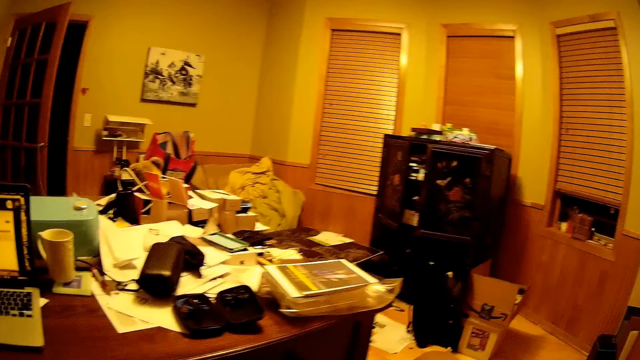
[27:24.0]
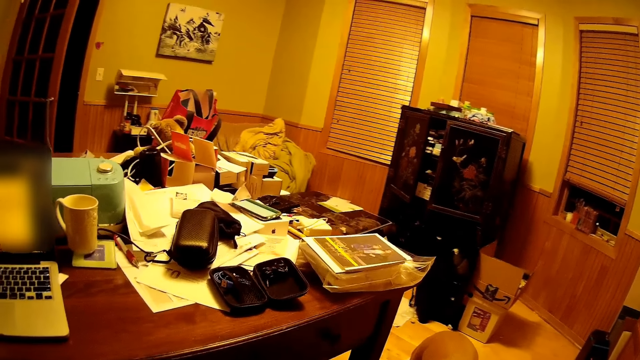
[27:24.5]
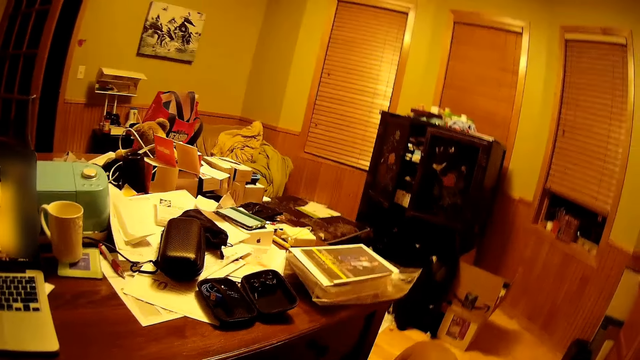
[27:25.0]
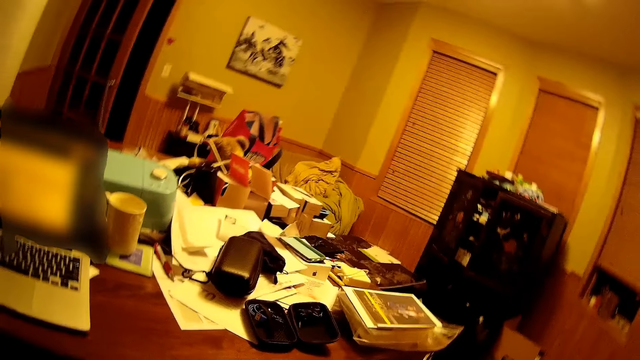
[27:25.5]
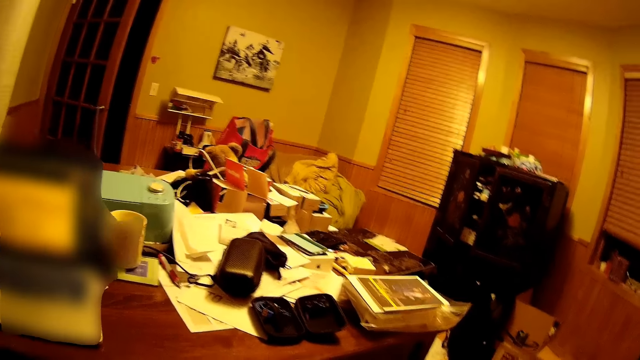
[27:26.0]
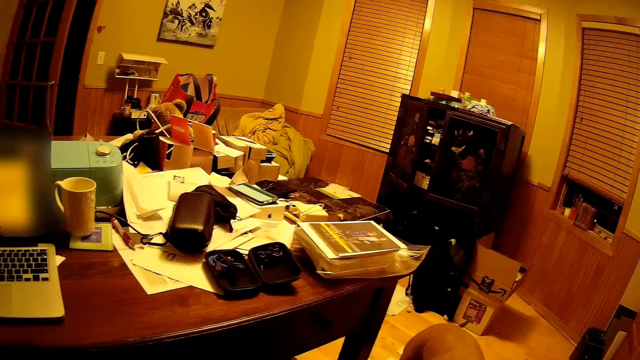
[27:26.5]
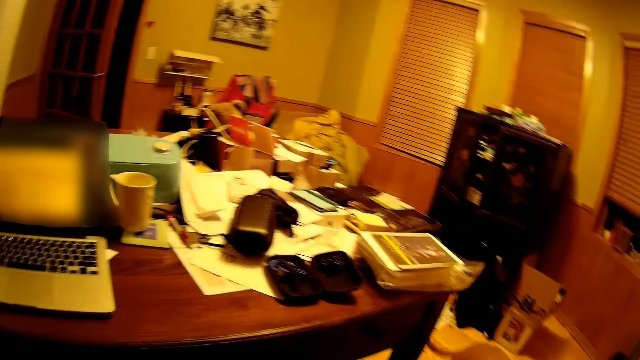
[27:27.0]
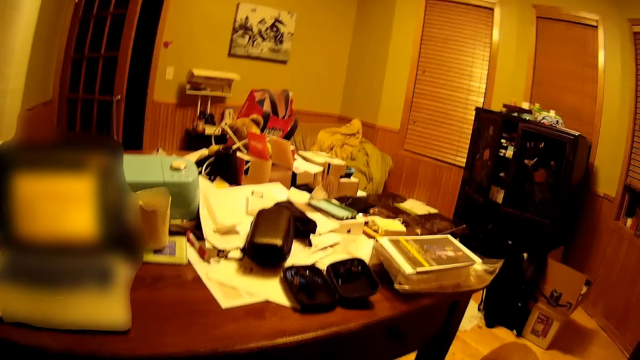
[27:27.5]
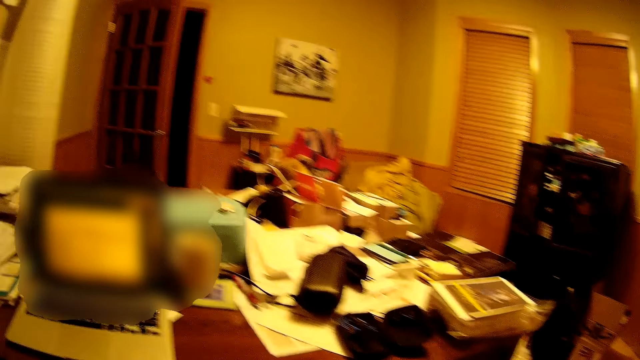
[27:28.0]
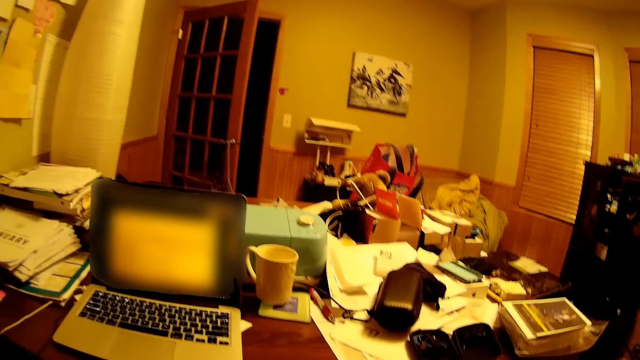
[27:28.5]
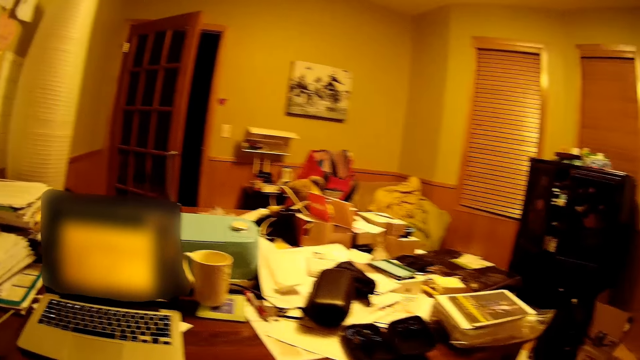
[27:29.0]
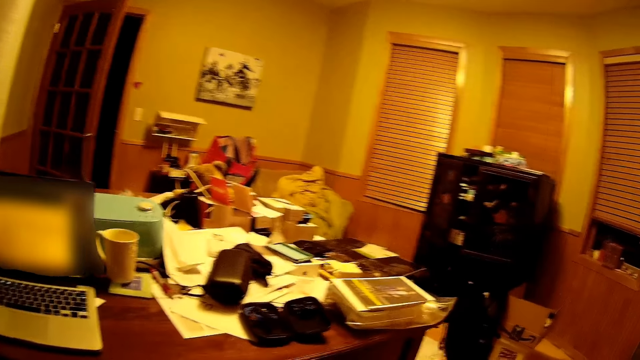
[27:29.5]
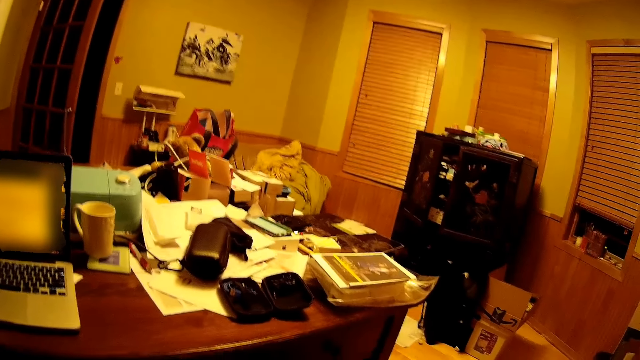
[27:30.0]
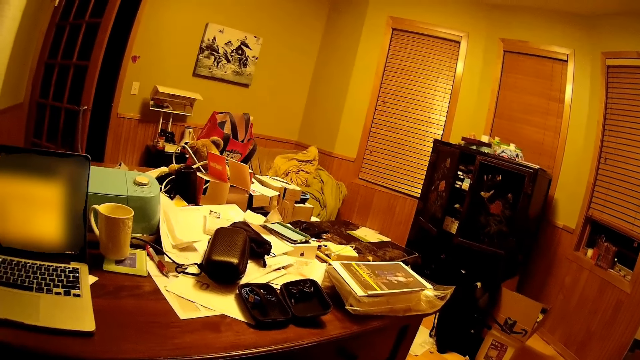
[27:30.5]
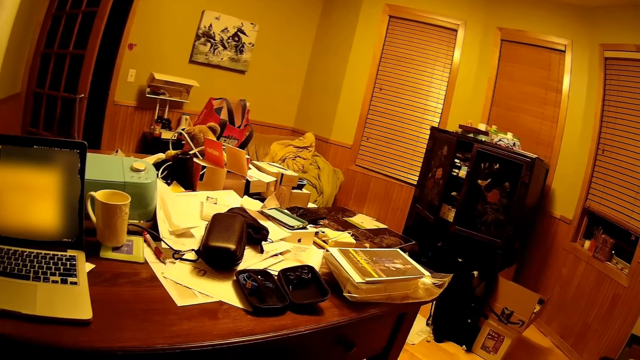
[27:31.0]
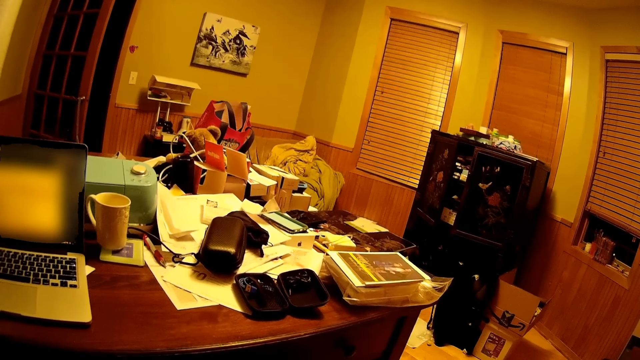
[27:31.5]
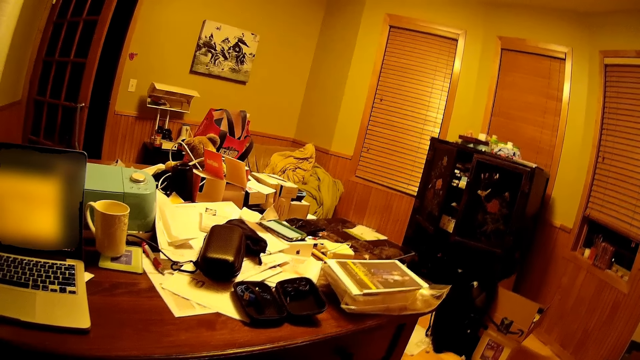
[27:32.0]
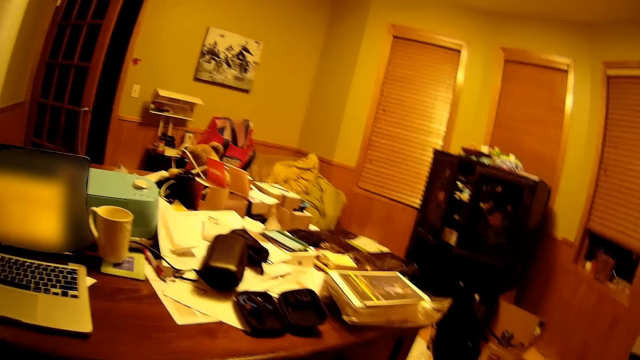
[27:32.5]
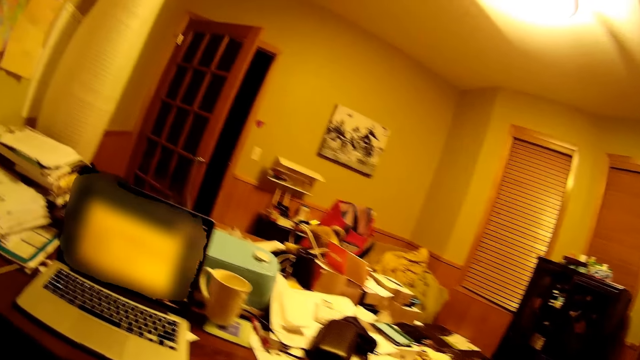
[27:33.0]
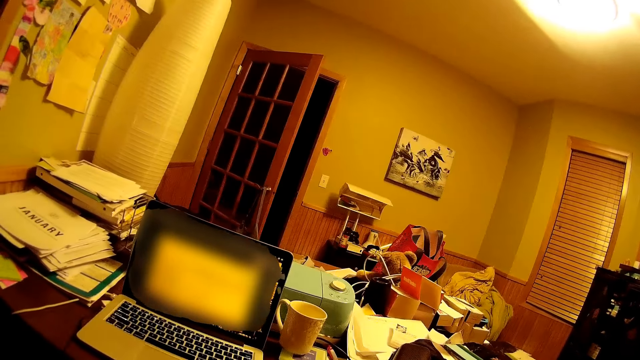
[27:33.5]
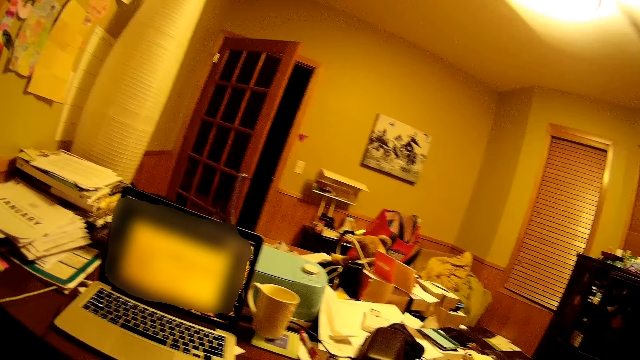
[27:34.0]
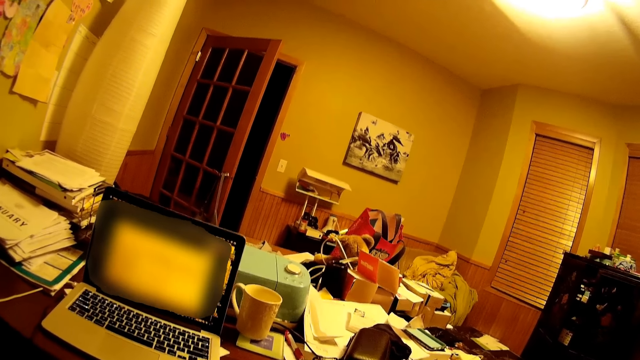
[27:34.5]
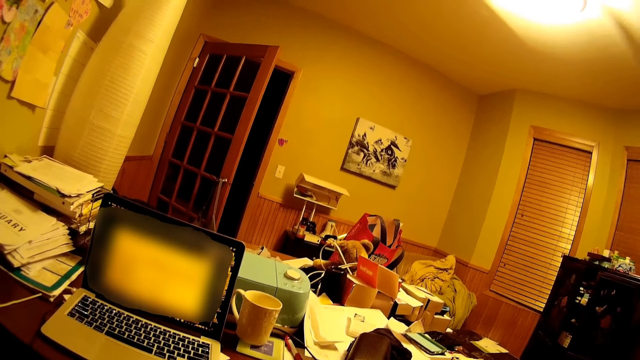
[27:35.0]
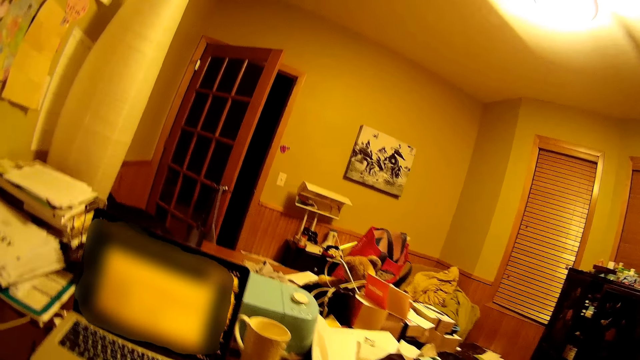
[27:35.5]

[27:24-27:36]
The camera wearer looks around.

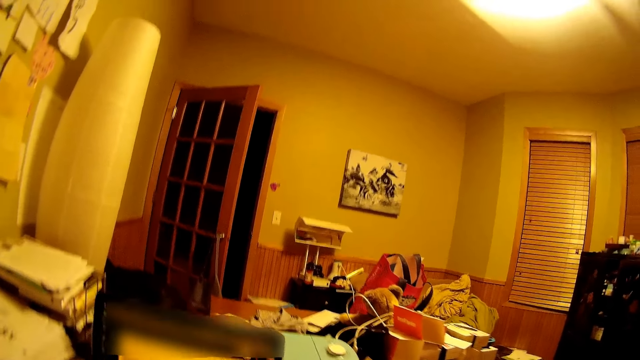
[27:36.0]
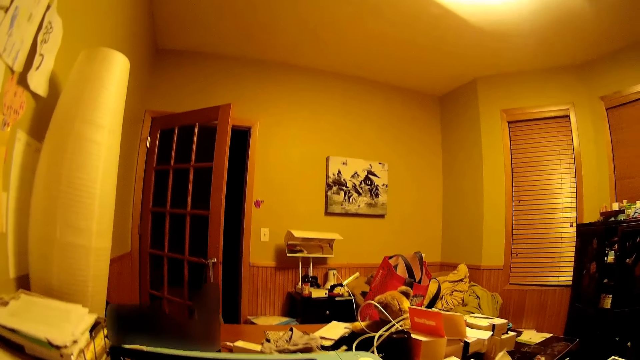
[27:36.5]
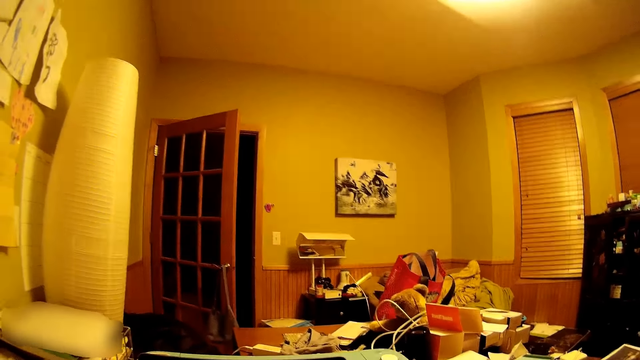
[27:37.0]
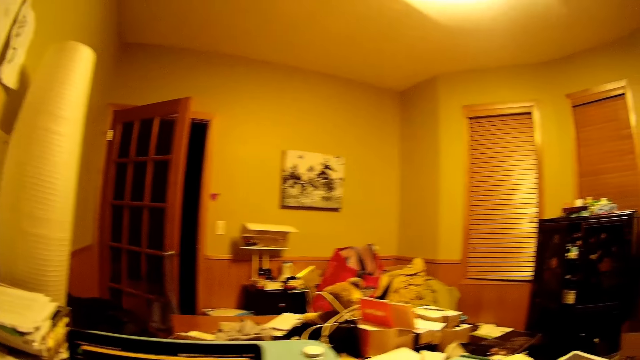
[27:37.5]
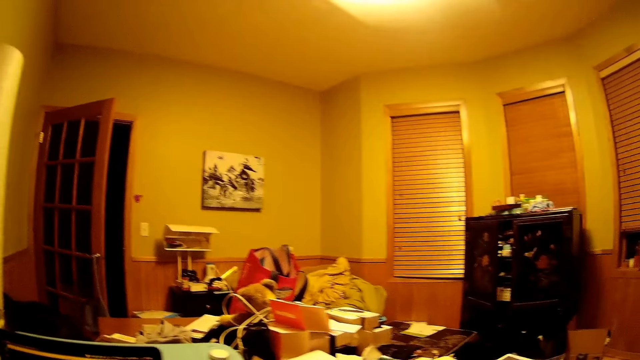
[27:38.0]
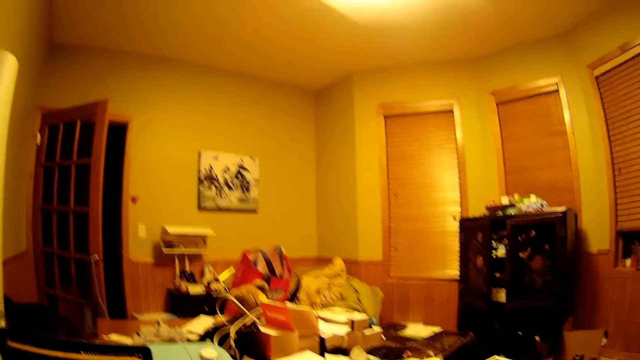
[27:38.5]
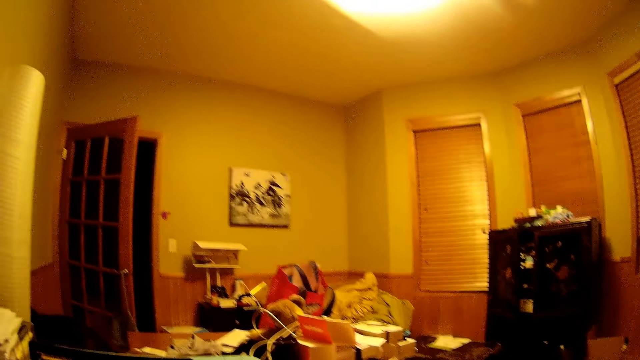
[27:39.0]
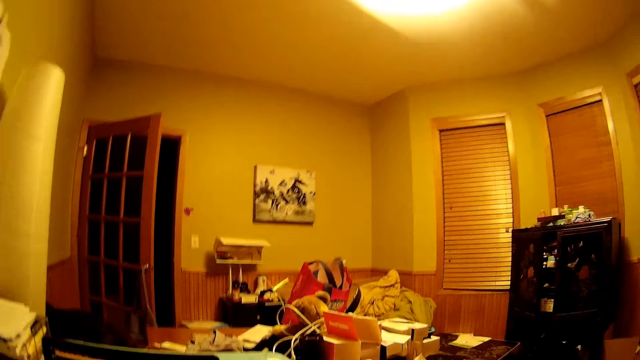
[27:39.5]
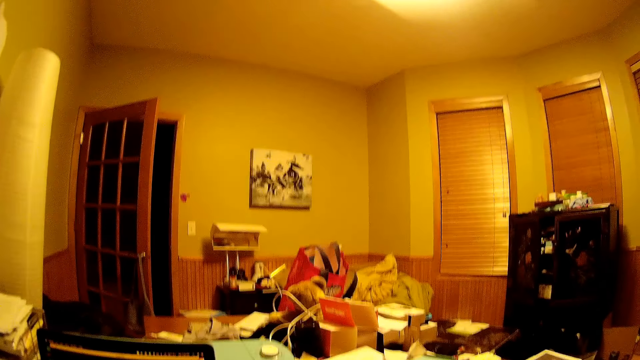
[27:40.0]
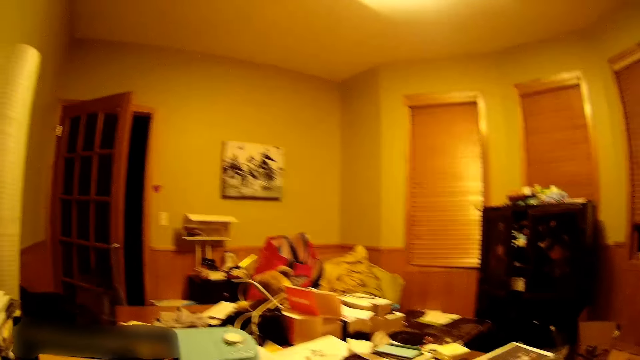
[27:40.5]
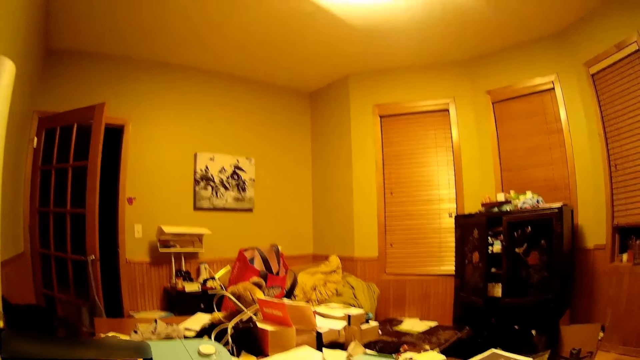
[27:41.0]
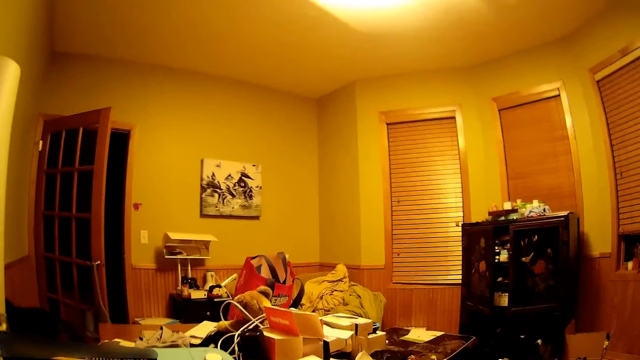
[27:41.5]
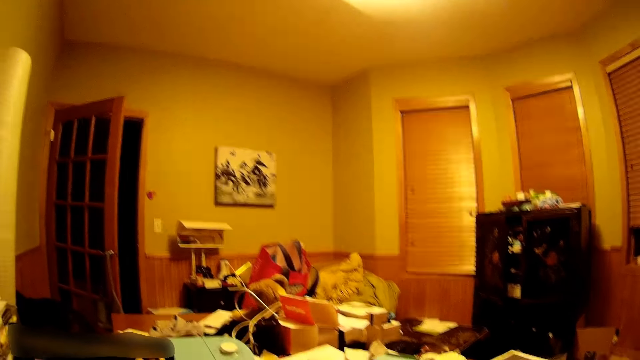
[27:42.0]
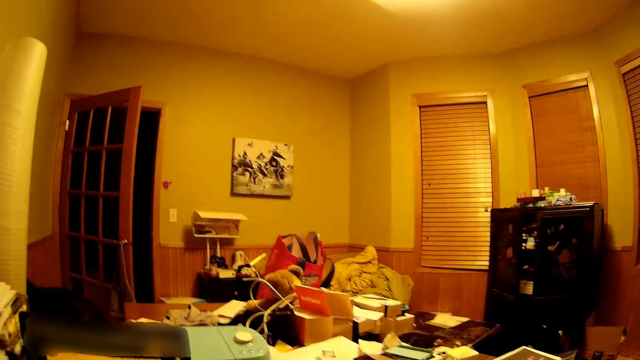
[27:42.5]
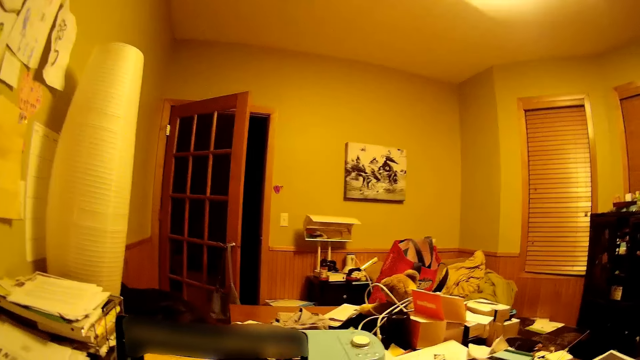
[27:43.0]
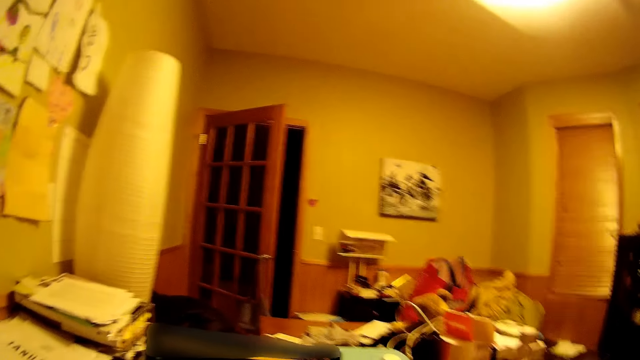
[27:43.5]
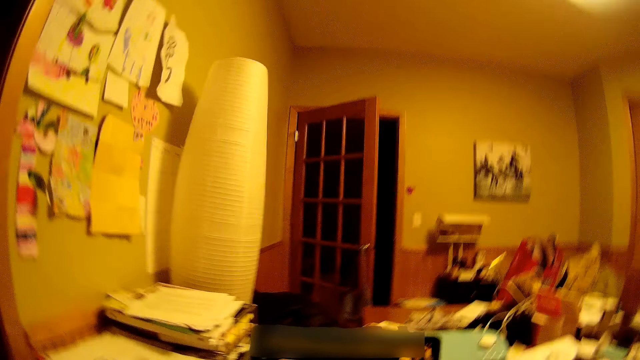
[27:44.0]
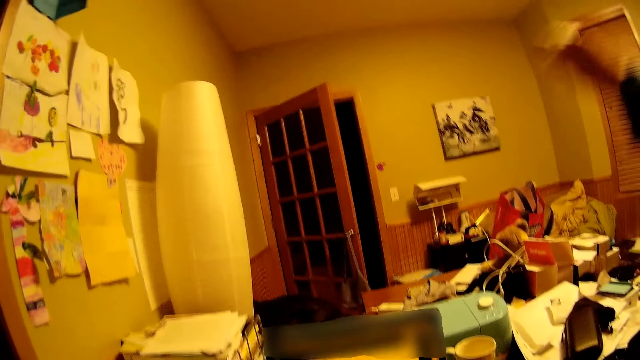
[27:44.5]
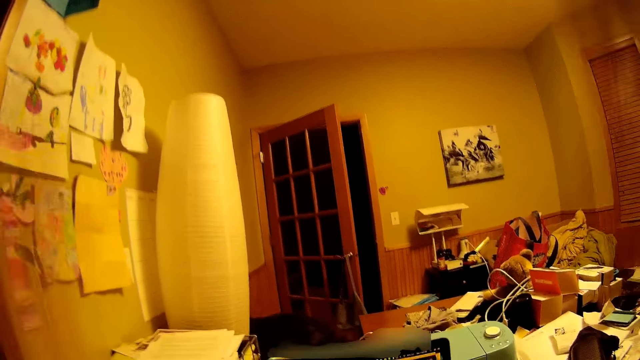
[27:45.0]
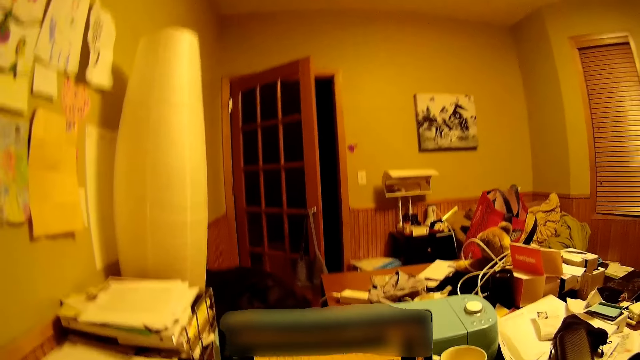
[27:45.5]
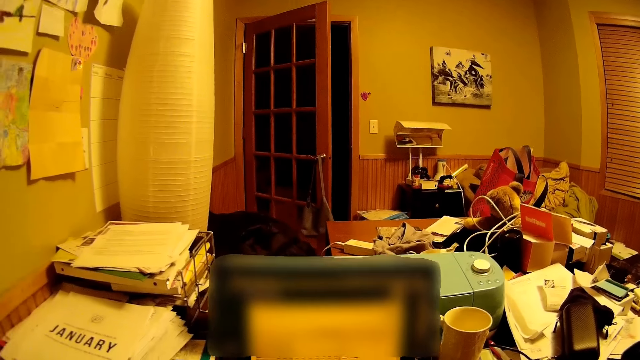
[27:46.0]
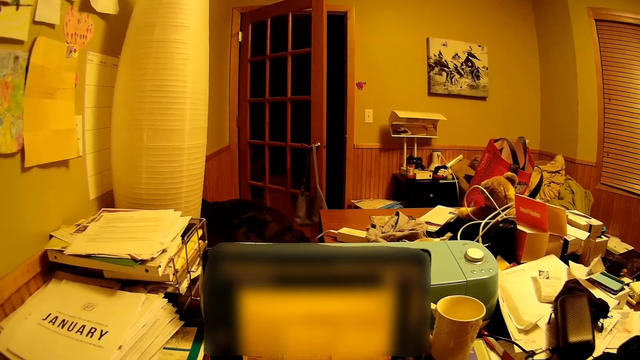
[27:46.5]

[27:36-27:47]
The camera wearer raises a hand.
